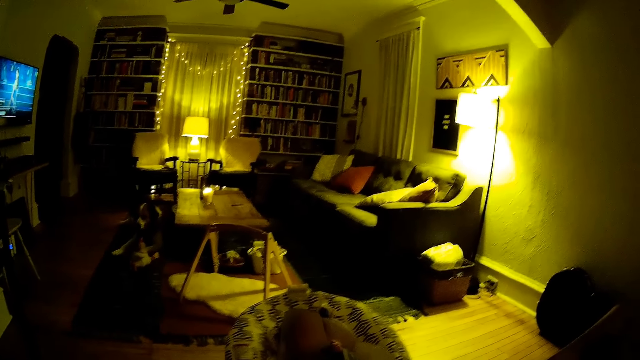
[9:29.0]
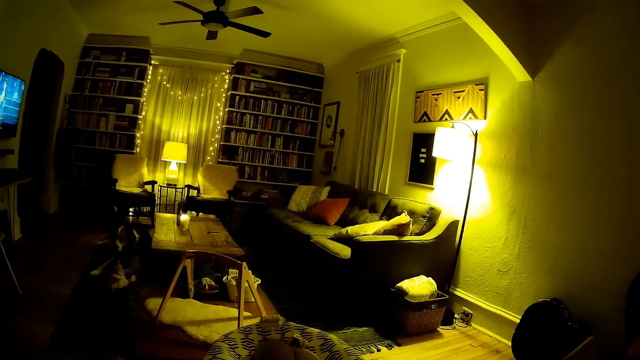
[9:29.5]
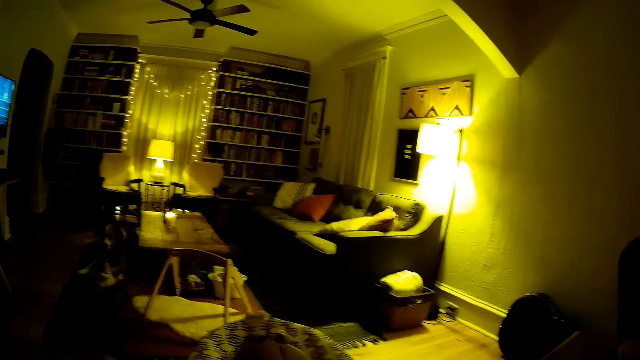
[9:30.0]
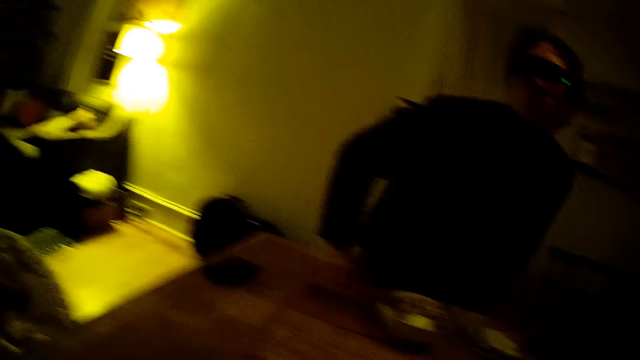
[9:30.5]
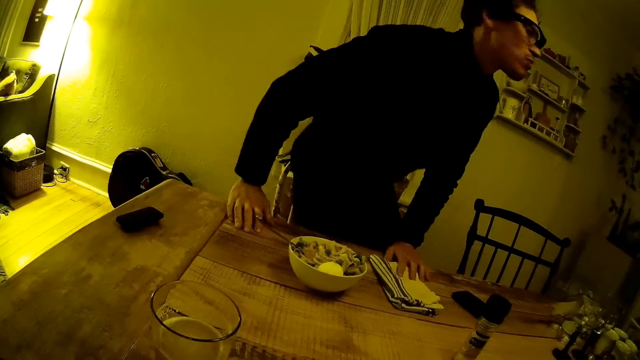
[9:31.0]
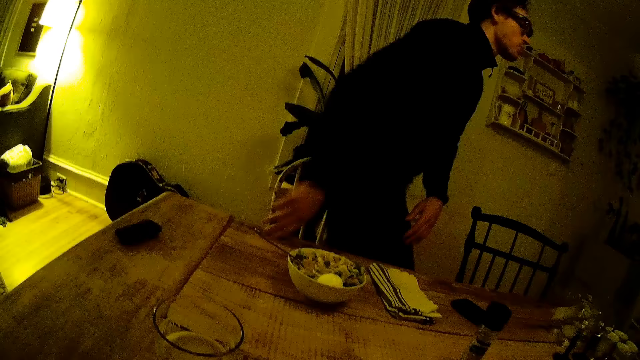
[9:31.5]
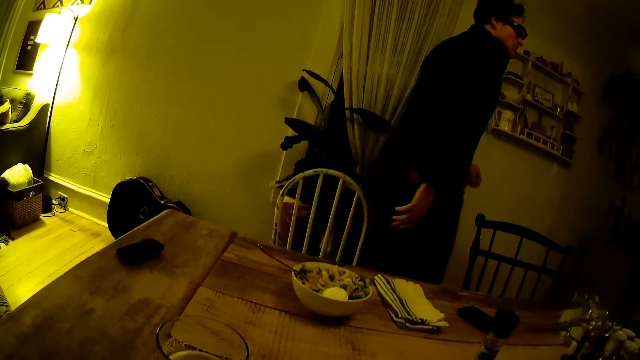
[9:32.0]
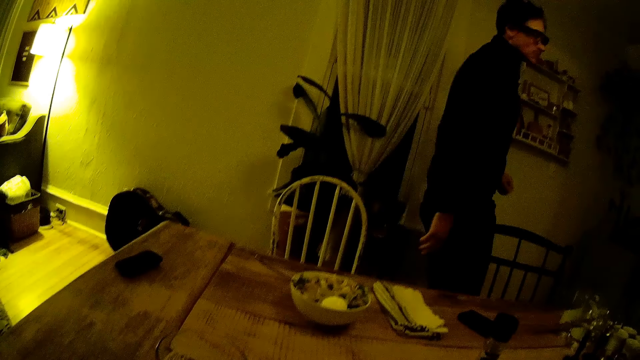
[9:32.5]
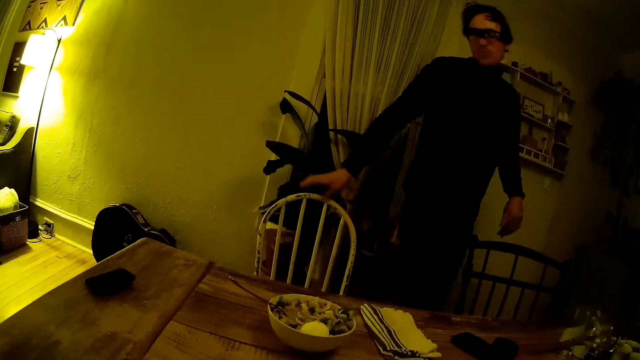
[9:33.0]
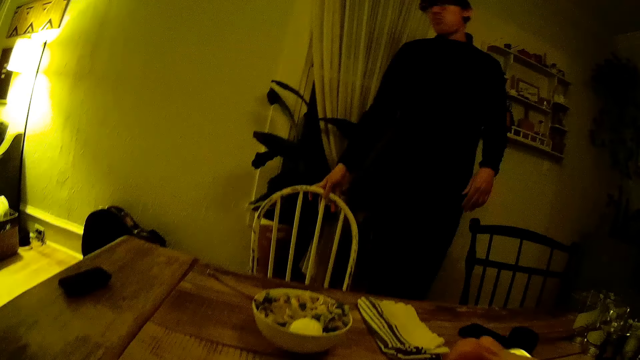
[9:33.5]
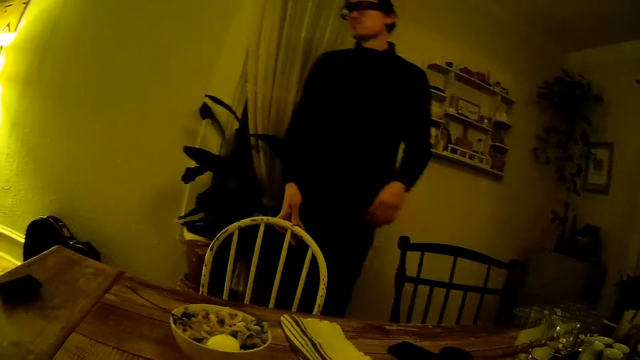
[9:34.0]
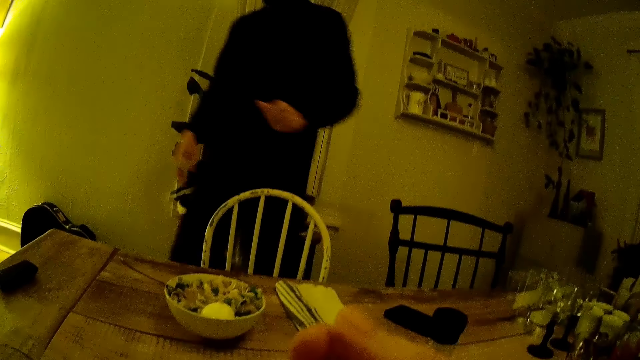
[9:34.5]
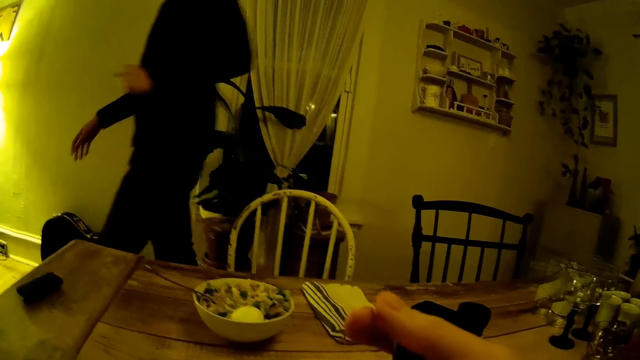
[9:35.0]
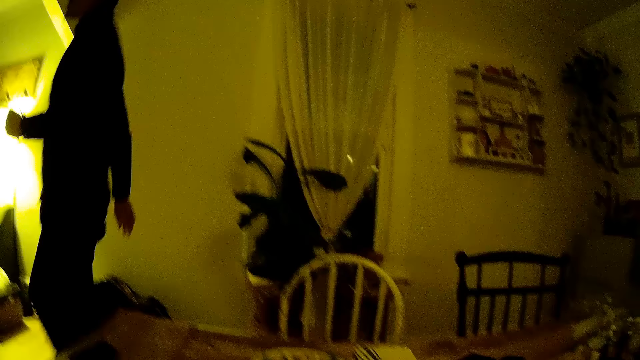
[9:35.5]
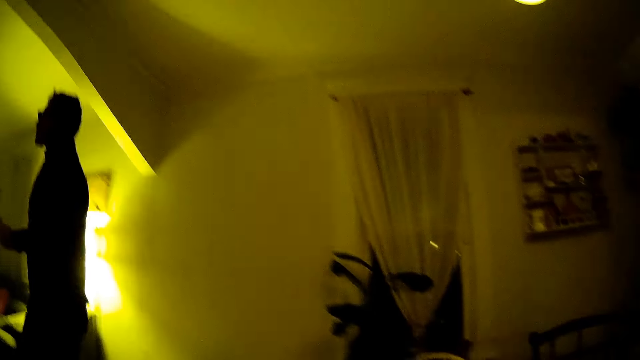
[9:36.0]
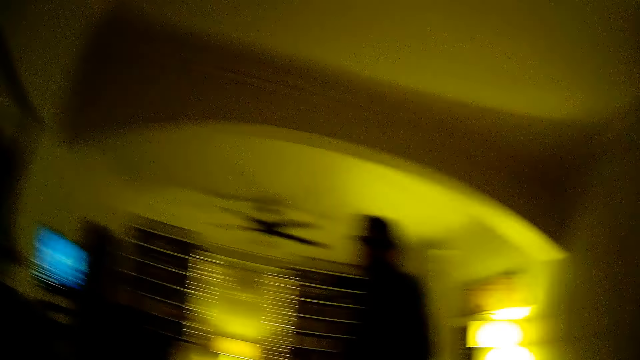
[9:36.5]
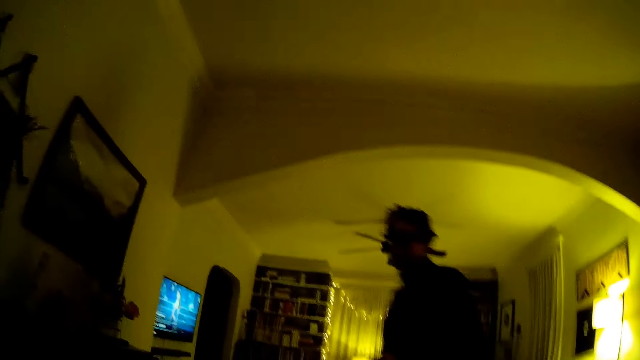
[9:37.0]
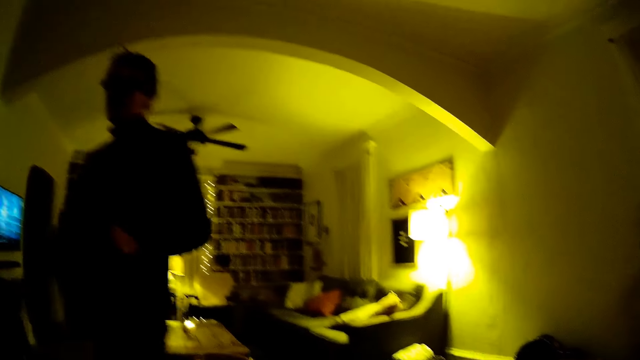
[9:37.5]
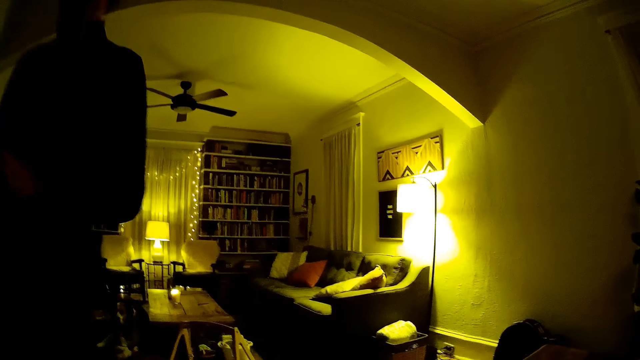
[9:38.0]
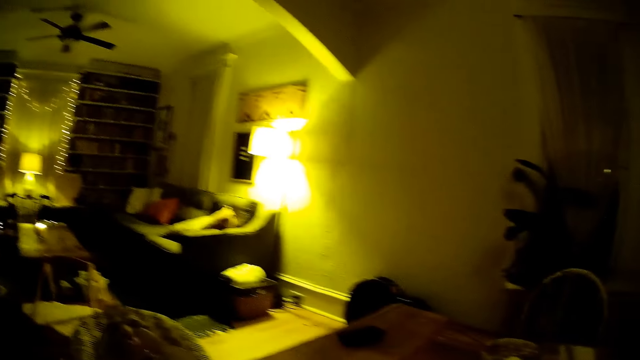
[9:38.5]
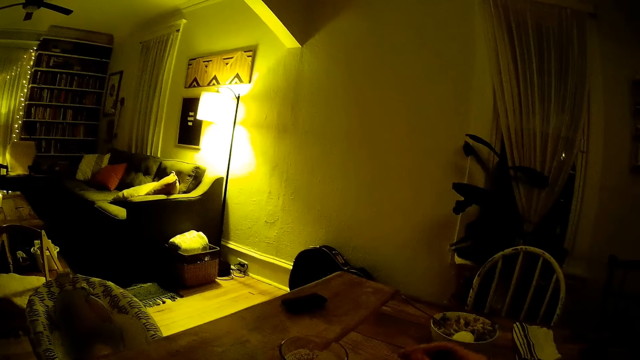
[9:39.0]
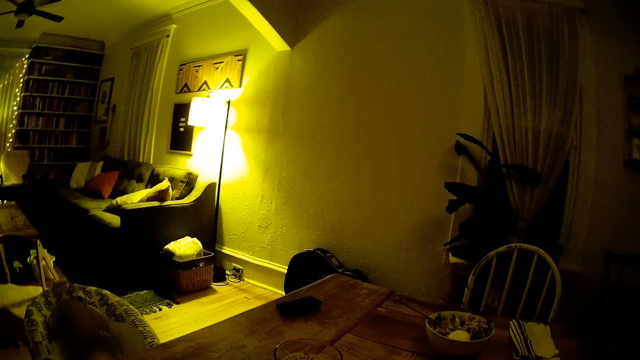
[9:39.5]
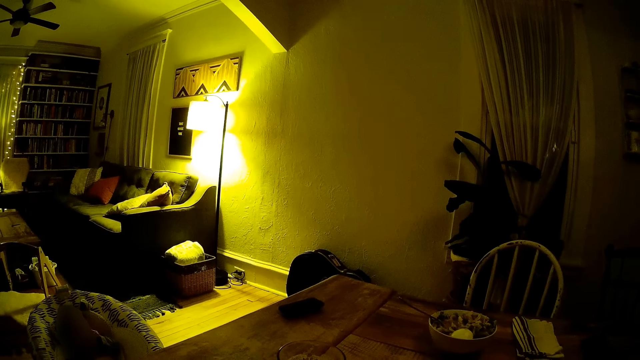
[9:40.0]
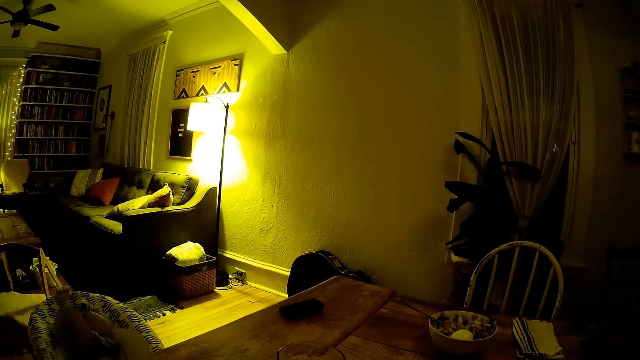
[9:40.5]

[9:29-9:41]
The man walks away from the dining table. He places both hands on the table. He stands in the room. He pushes a chair with the right hand in the room. He adjusts the dining chair with his right hand. He walks around in the room. The camera wearer moves a hand across the table. The man walks around in the room again.

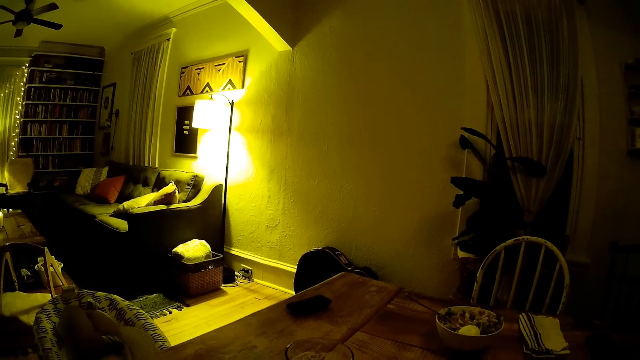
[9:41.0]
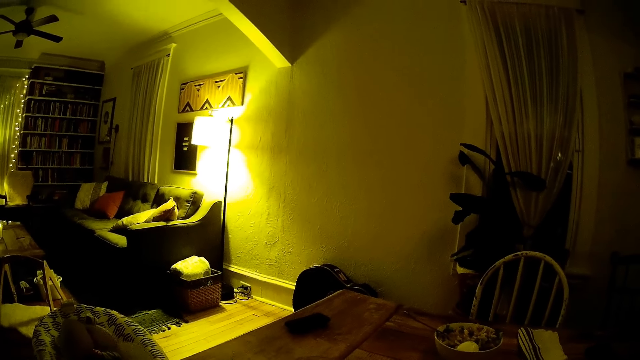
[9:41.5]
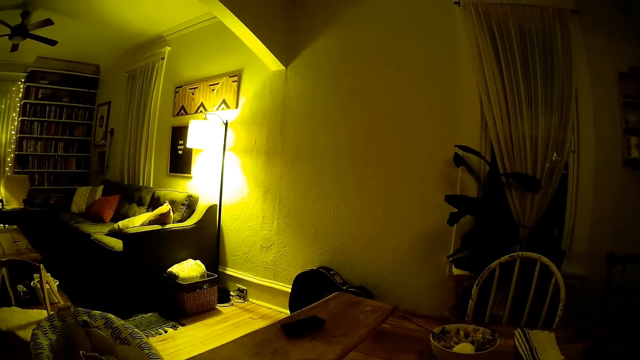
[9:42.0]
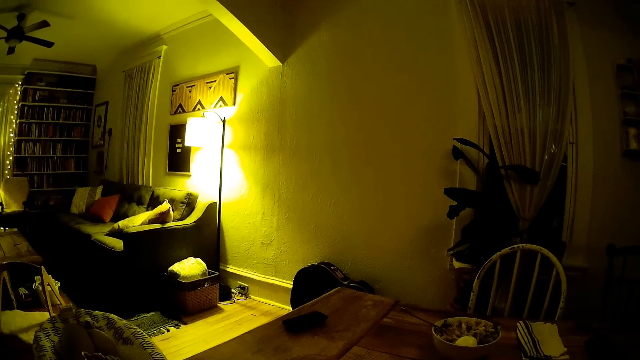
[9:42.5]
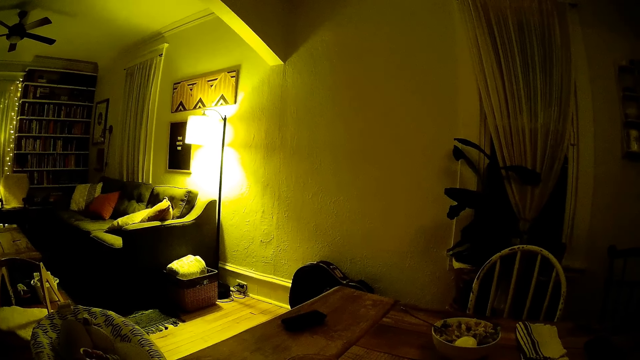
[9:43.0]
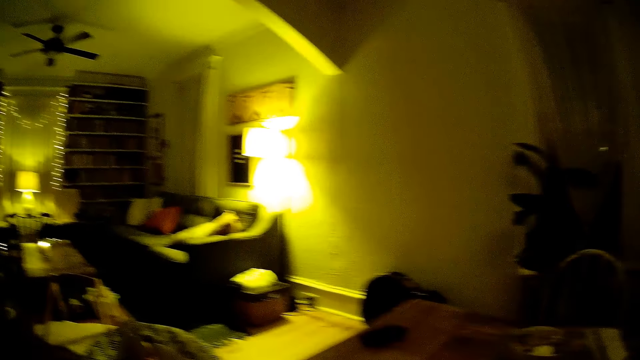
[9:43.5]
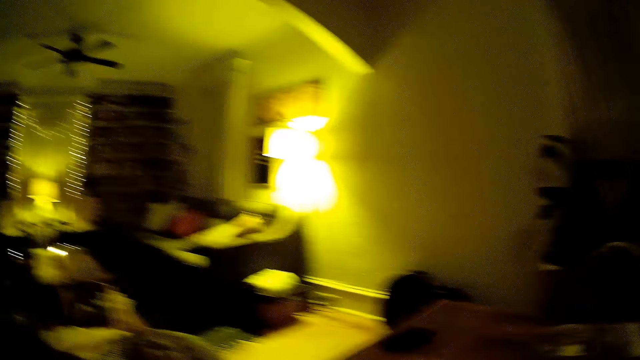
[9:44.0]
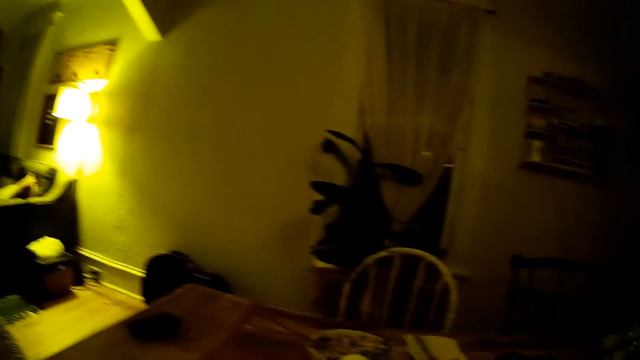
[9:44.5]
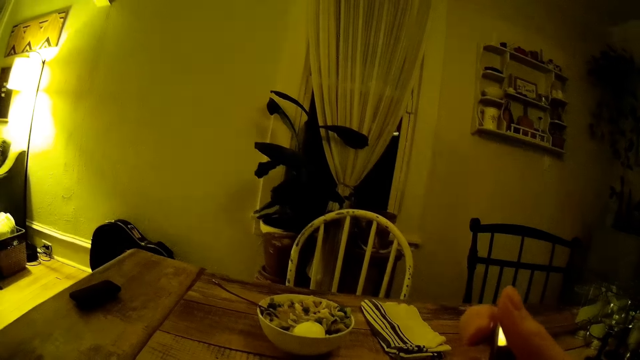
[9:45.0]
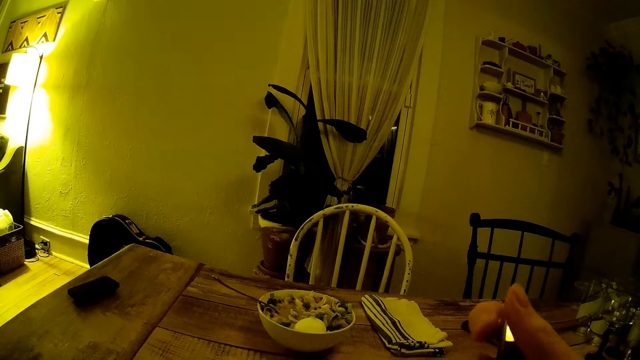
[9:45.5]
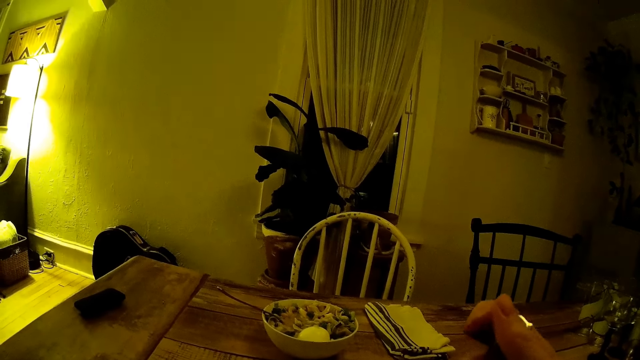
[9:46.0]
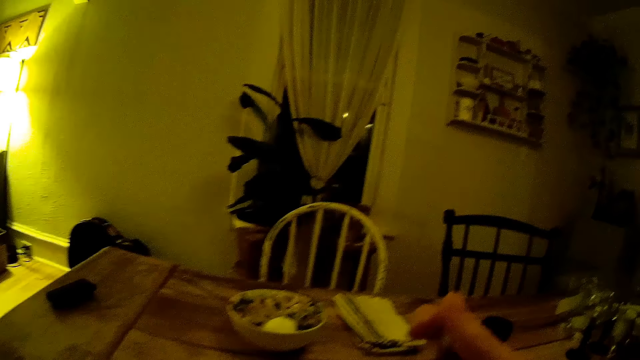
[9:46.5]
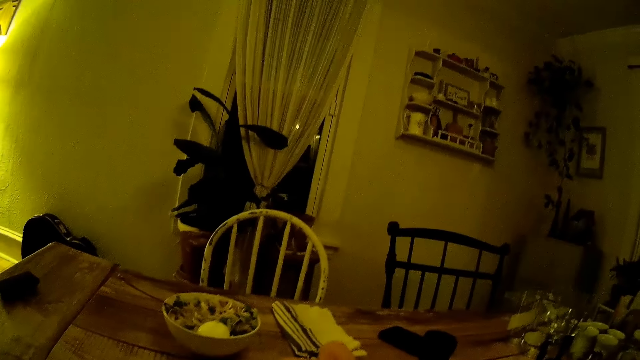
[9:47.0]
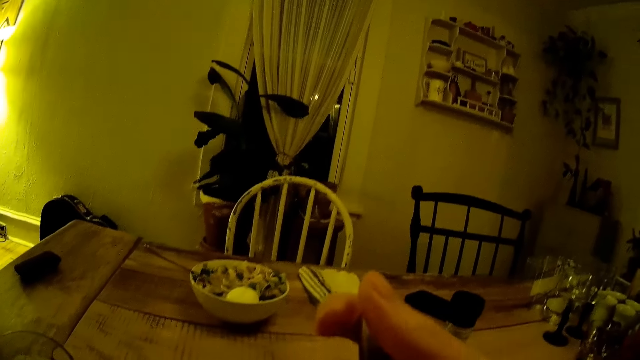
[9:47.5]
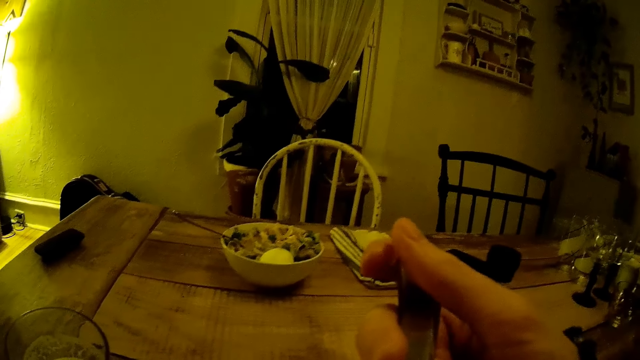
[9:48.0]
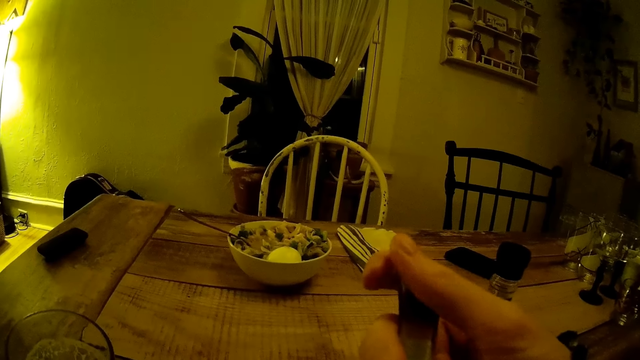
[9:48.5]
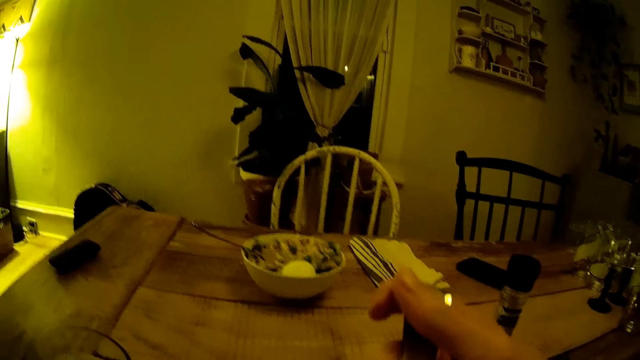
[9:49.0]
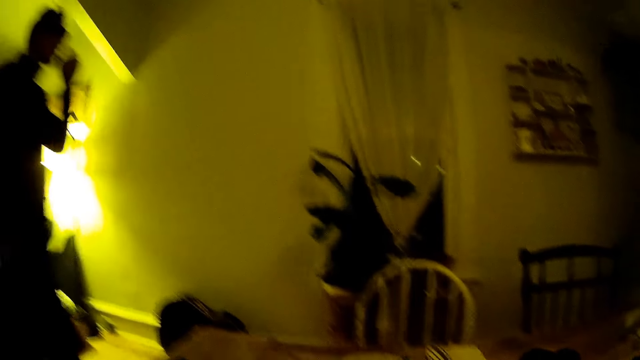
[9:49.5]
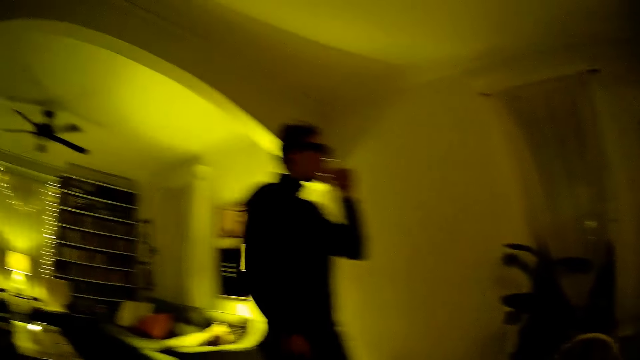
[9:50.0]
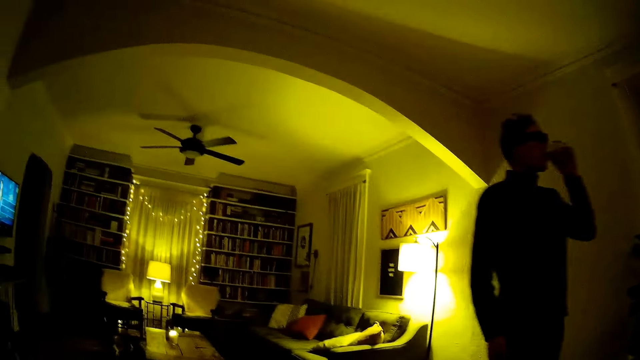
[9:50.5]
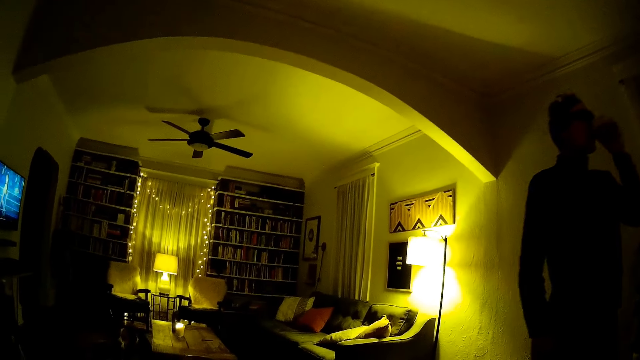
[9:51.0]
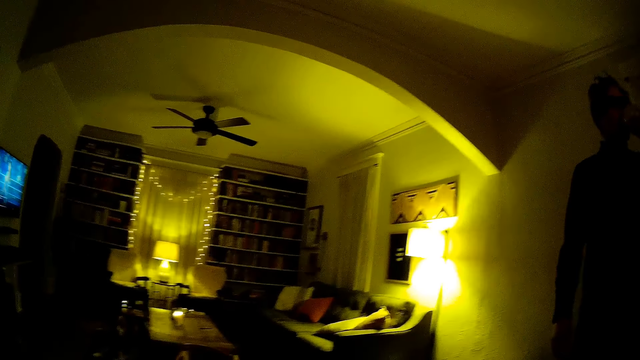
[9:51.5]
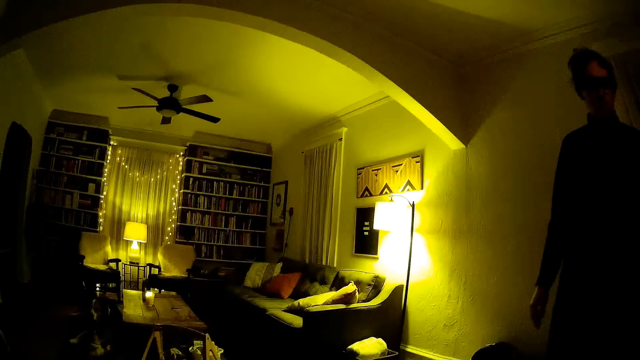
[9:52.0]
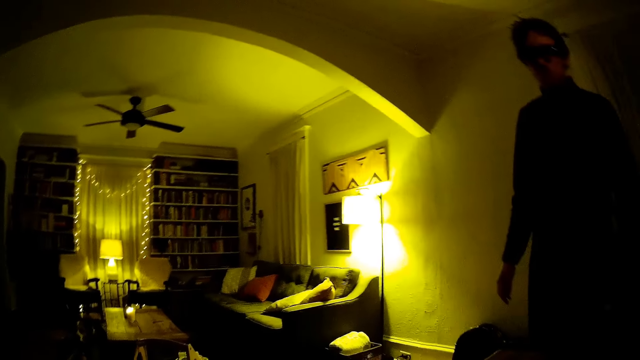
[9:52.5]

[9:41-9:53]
The camera wearer moves a hand across the table. They hold something with the right hand. The man drinks water from a cup in his left hand. He walks around in the room.
